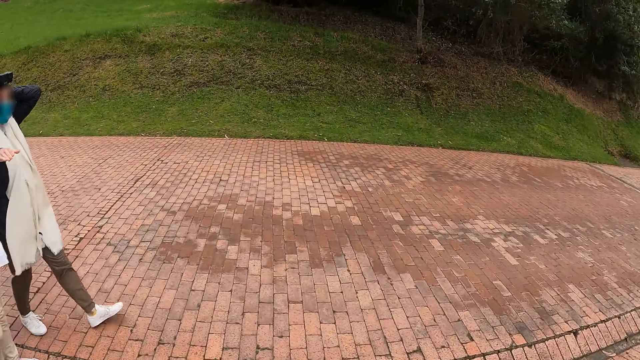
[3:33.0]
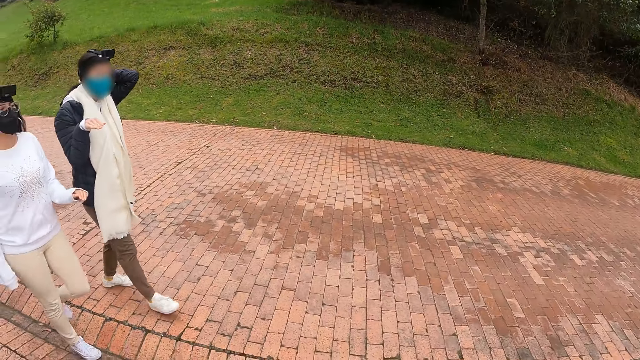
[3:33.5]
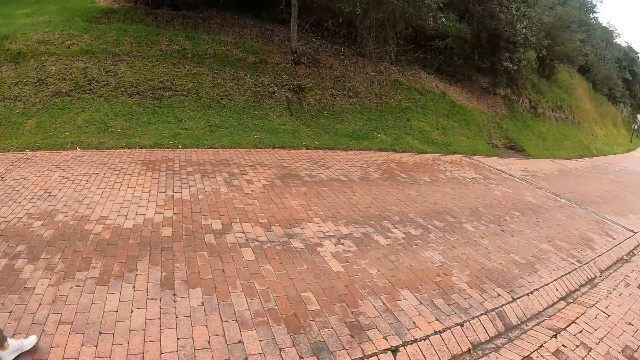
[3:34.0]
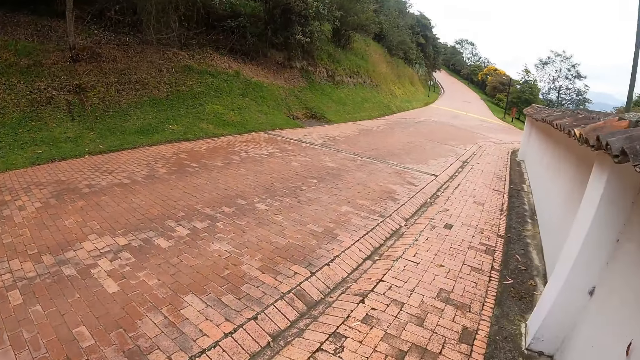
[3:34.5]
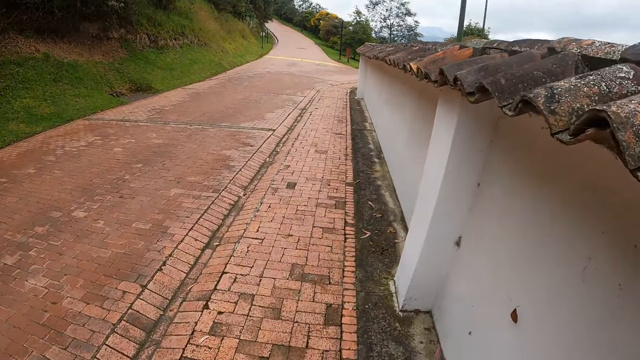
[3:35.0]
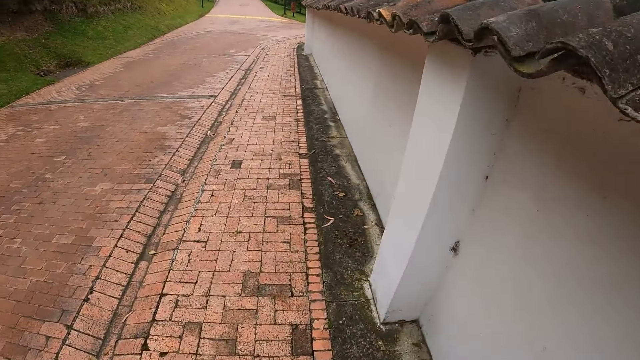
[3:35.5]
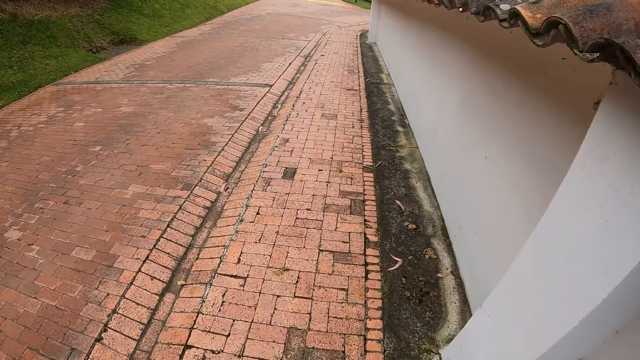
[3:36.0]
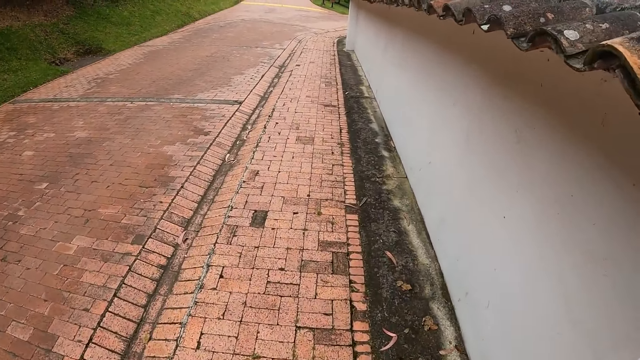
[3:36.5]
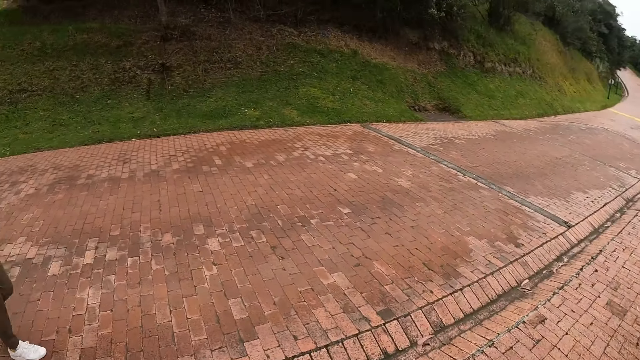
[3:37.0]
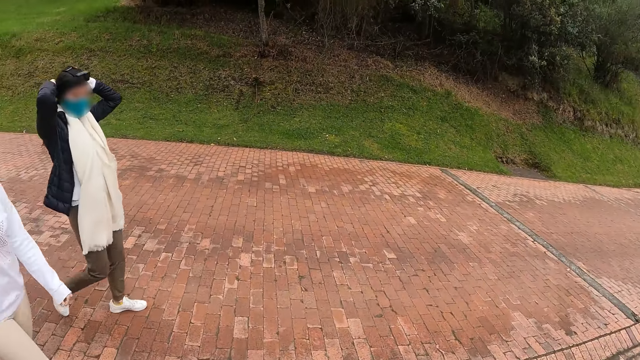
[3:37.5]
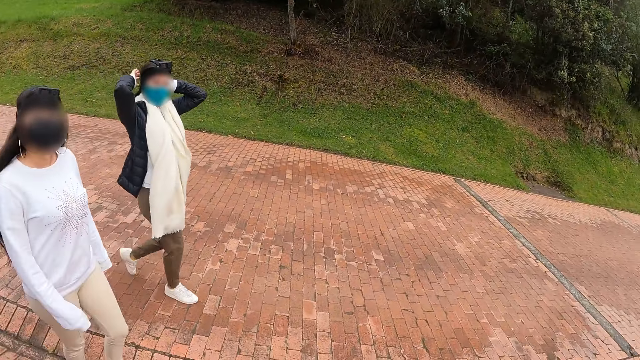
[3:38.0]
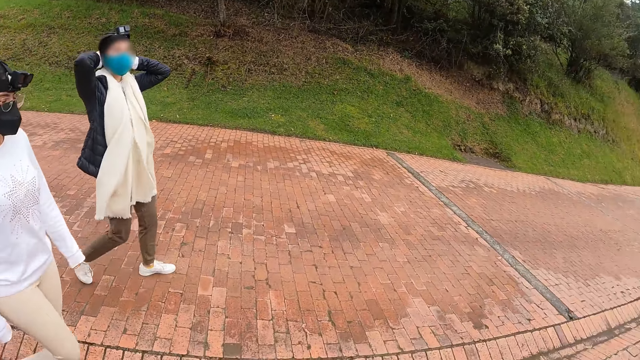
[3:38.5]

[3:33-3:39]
A woman gestures with her right hand. Another woman gestures with her left hand.

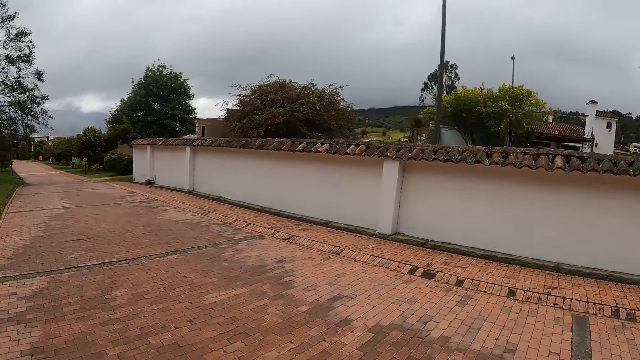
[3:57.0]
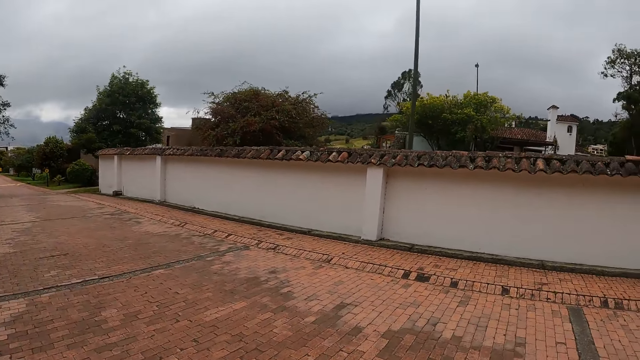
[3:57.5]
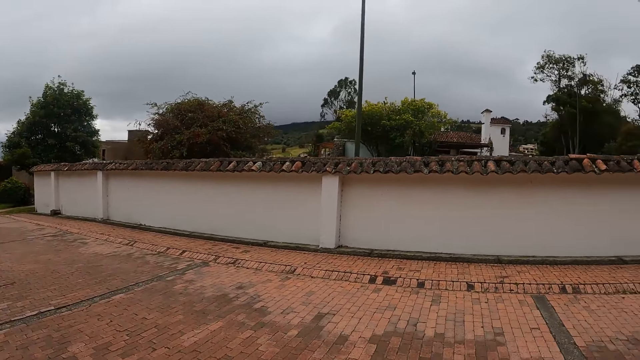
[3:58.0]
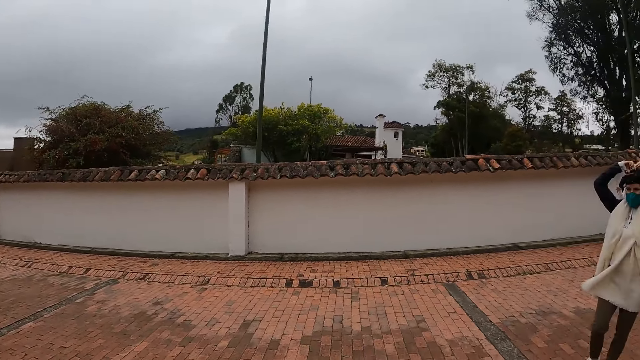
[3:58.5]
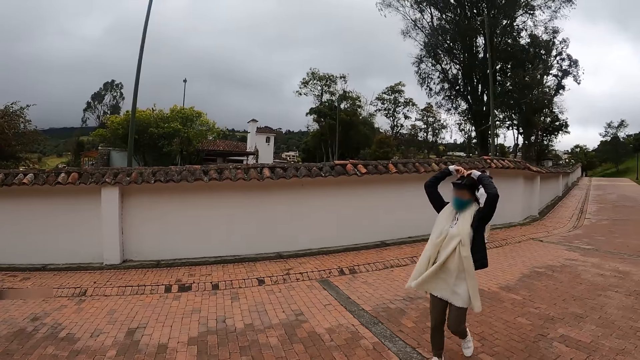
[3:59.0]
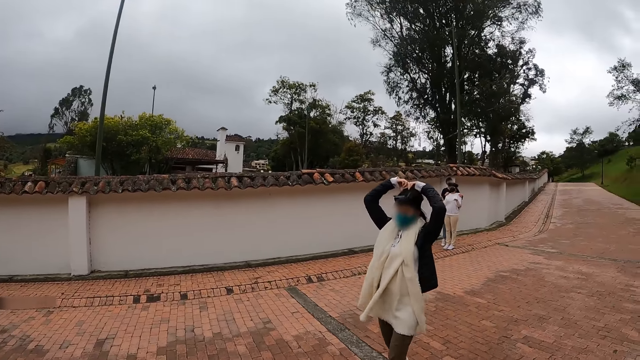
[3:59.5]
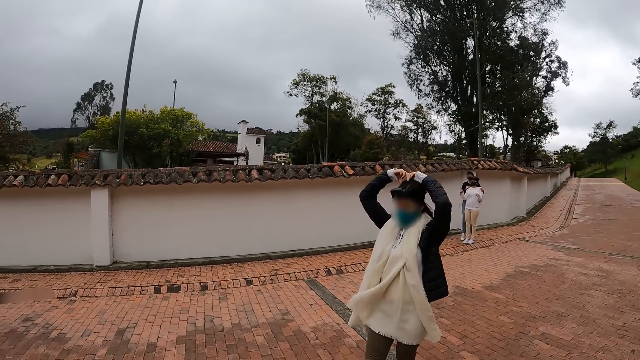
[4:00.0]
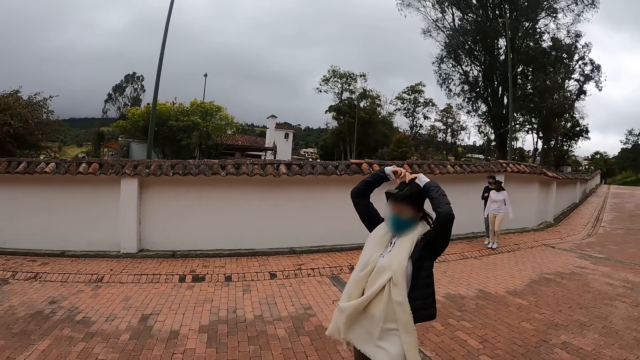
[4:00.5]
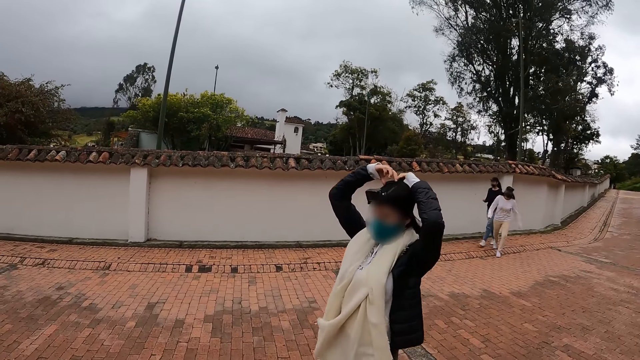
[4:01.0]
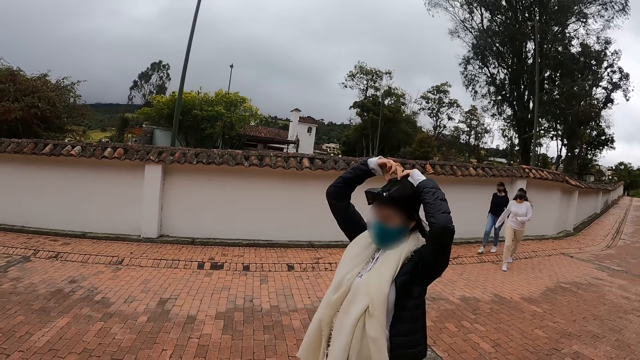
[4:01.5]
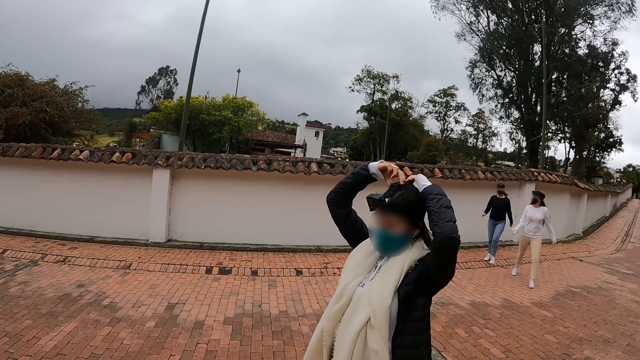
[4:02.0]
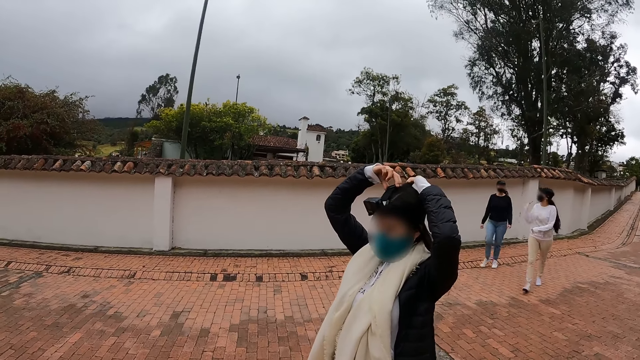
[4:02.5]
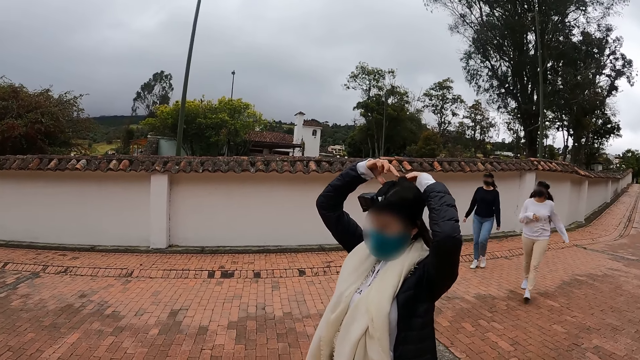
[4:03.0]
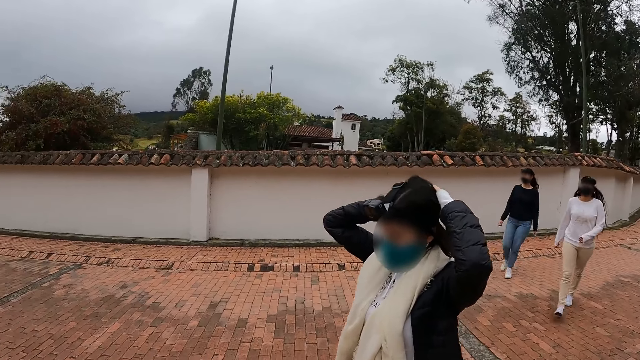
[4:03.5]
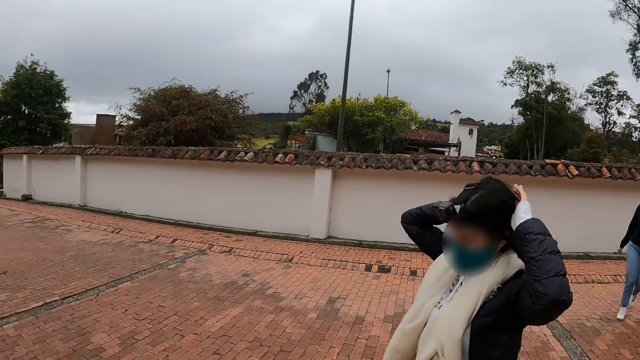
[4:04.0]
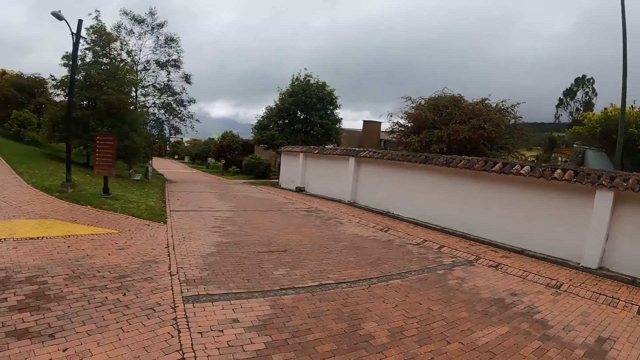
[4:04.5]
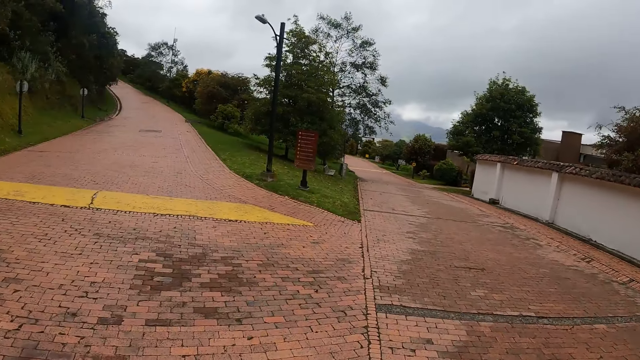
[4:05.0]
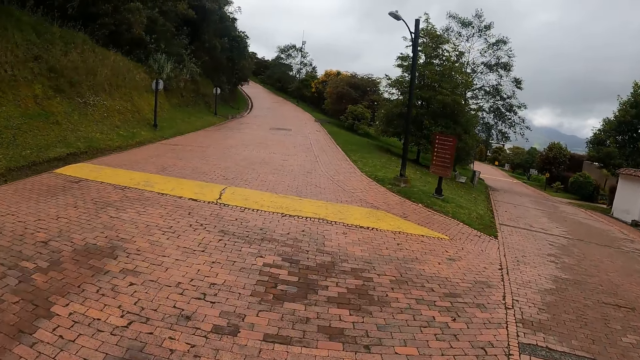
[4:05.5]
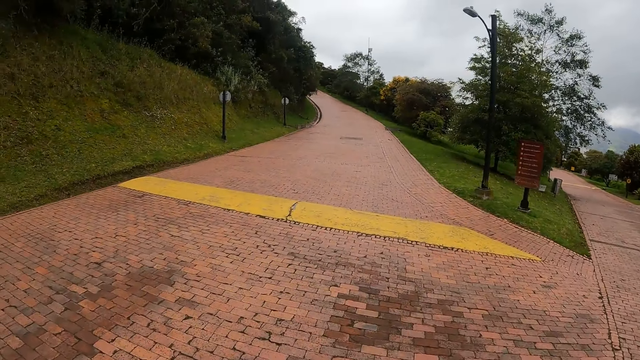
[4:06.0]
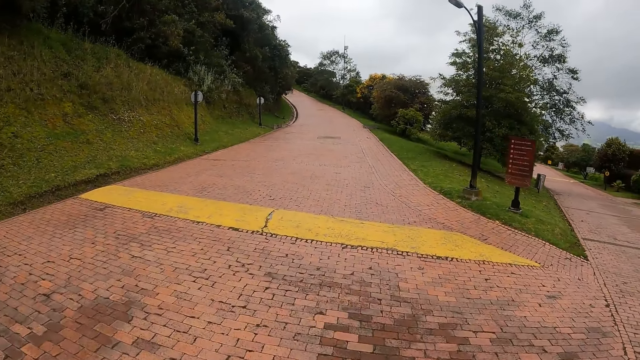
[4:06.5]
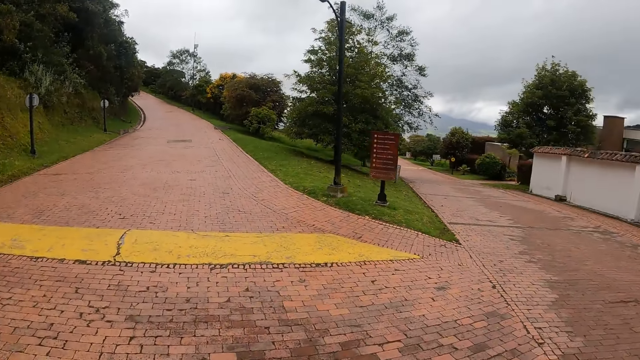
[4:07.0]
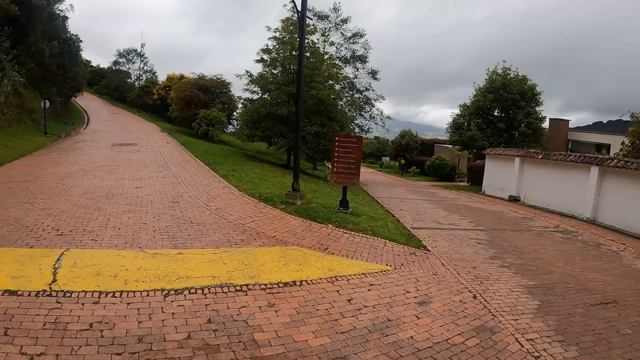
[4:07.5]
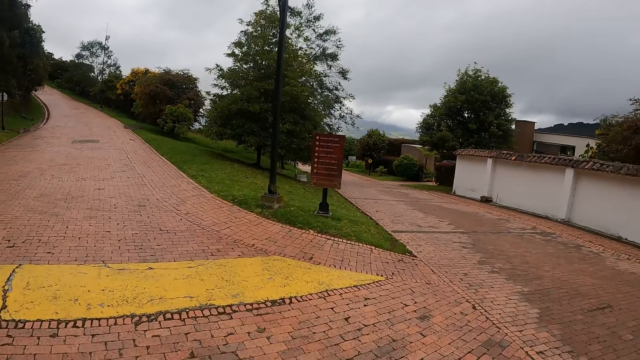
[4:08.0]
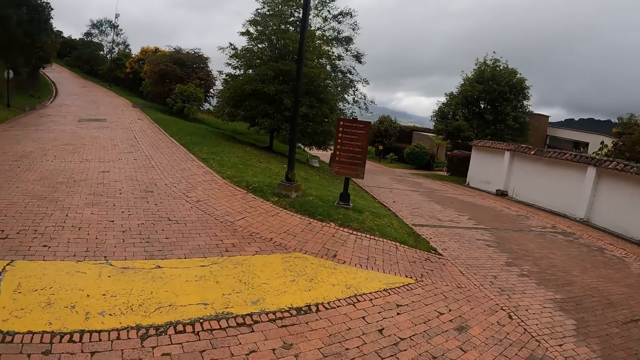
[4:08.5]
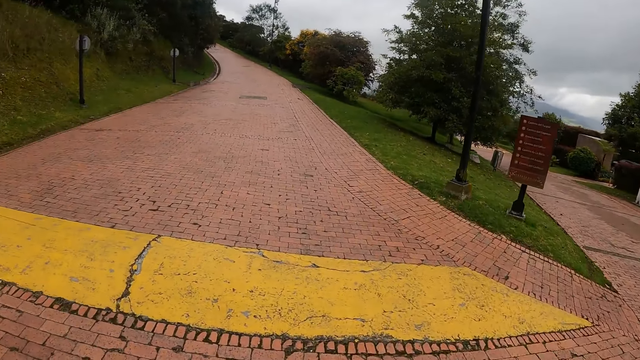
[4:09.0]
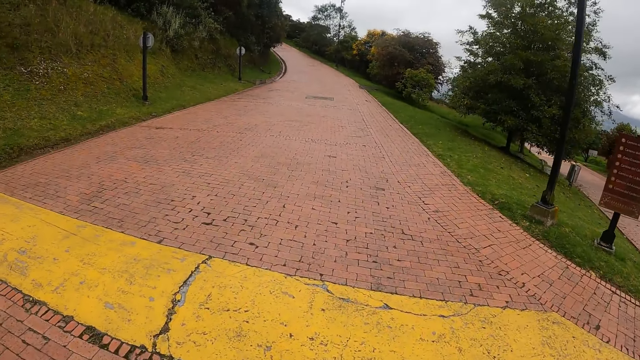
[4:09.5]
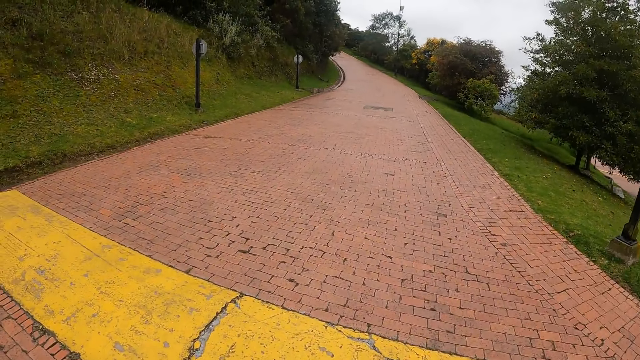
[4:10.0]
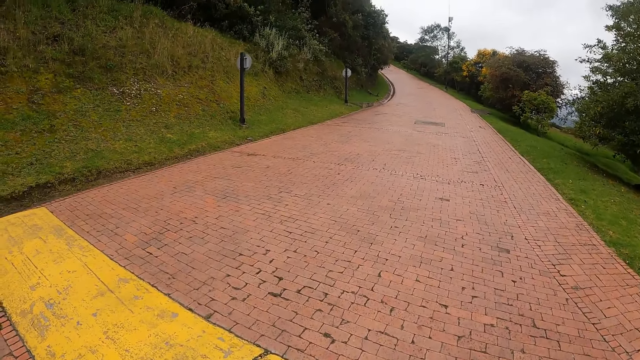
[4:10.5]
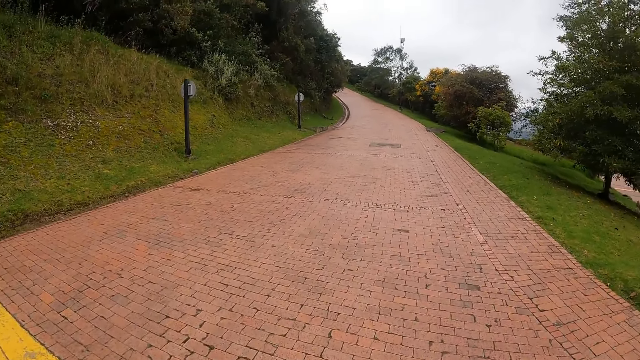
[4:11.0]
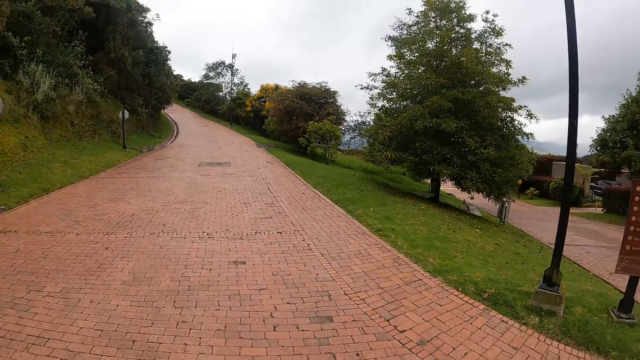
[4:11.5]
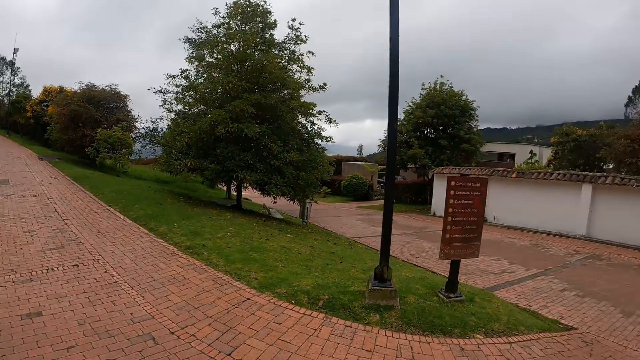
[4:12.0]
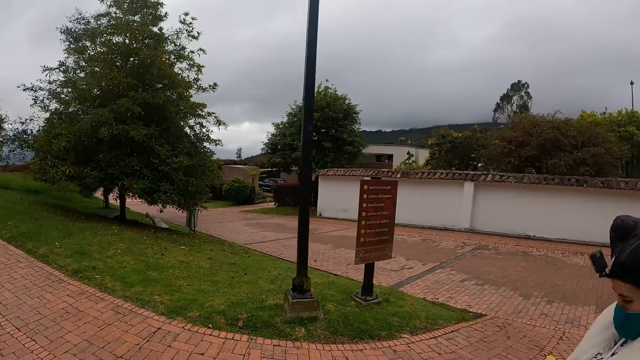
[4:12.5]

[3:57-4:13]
A woman adjusts the camera on her head with both hands and walks along the road. The camera wearer looks around. Another woman walks along the road. A third woman walks along the road. The camera wearer walks along the road. They cross a yellow bump on the road. They walk along the road.
